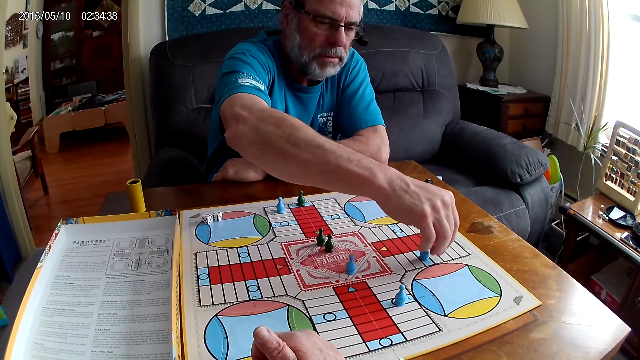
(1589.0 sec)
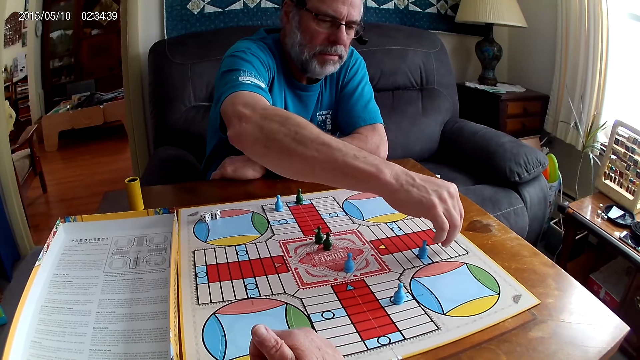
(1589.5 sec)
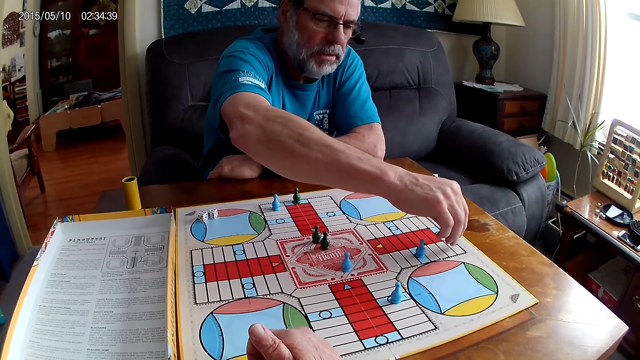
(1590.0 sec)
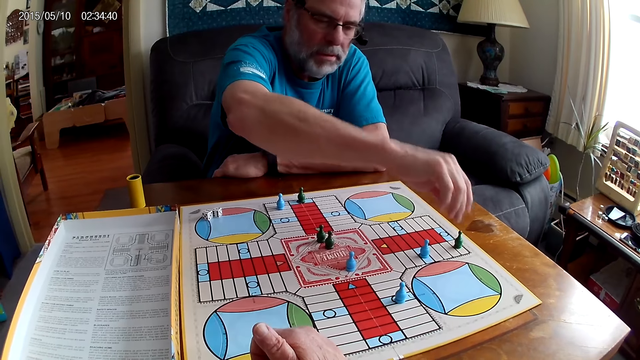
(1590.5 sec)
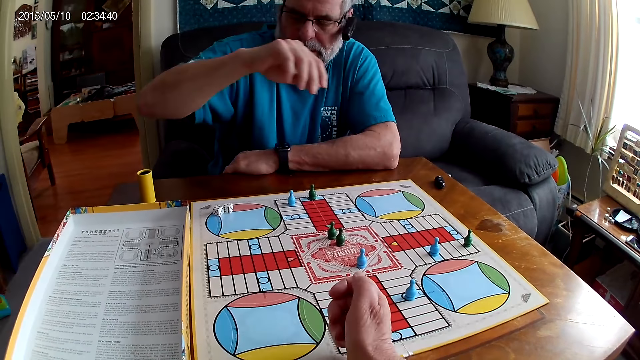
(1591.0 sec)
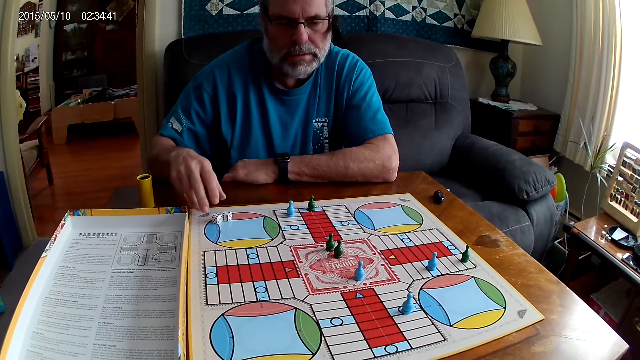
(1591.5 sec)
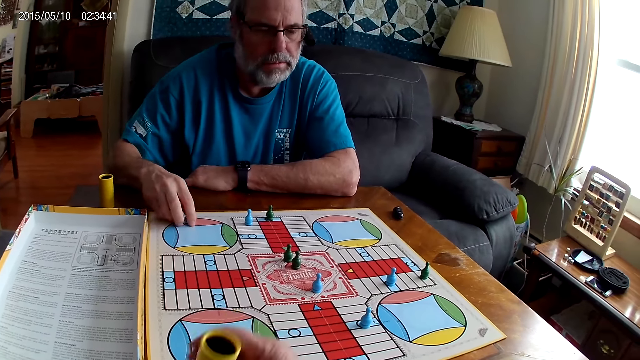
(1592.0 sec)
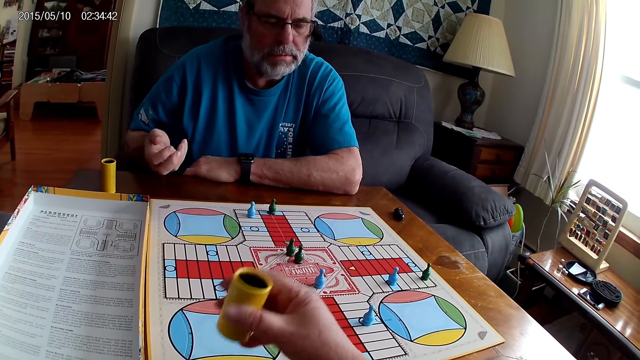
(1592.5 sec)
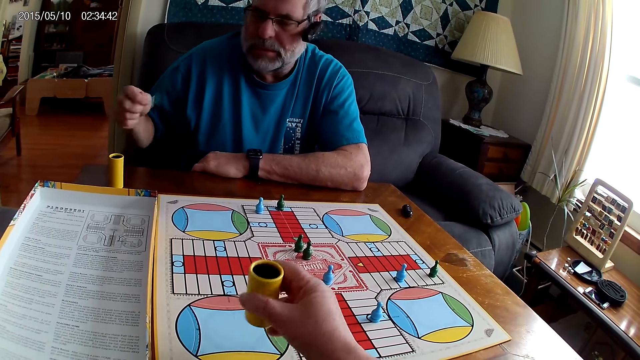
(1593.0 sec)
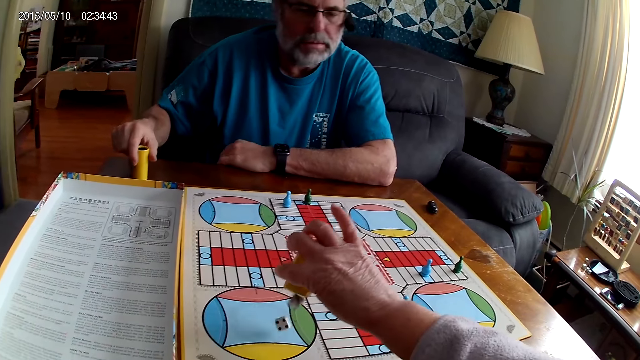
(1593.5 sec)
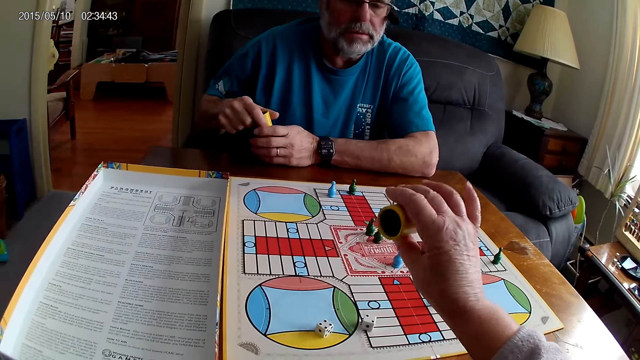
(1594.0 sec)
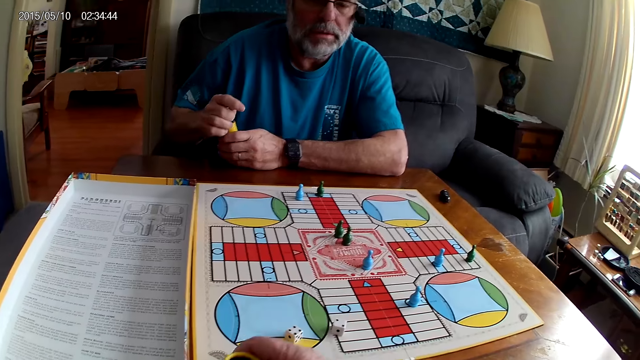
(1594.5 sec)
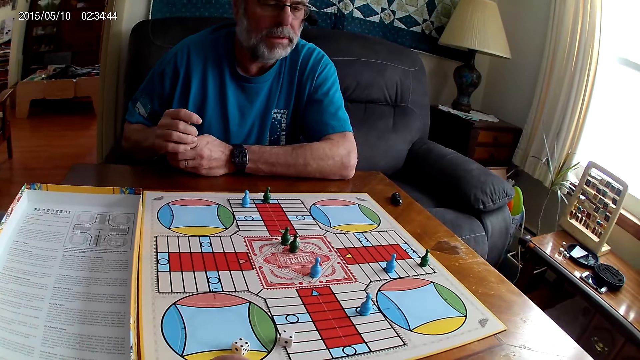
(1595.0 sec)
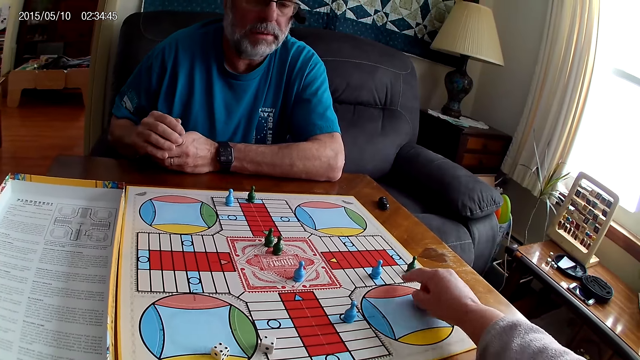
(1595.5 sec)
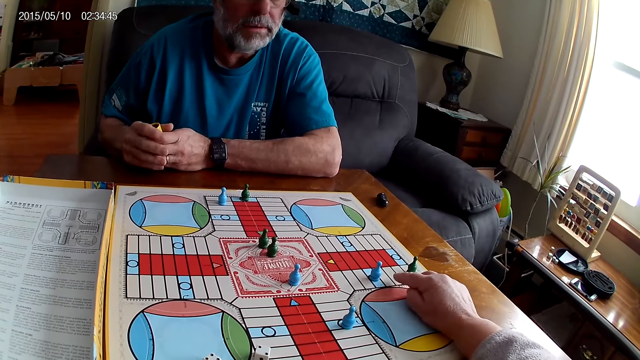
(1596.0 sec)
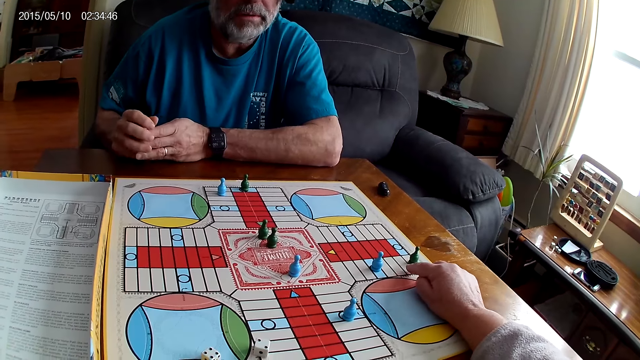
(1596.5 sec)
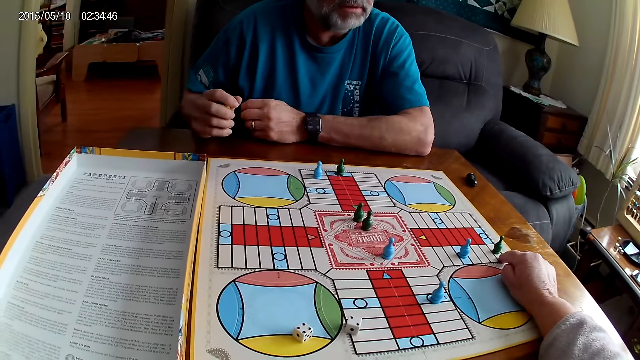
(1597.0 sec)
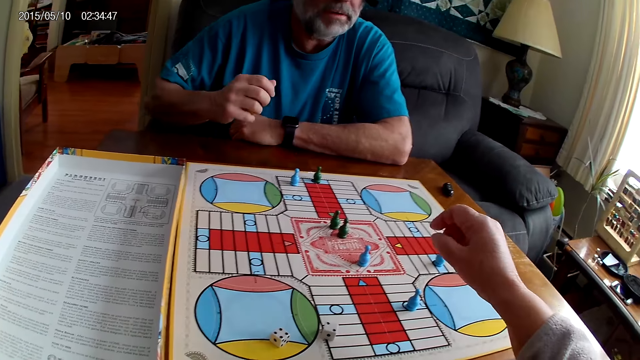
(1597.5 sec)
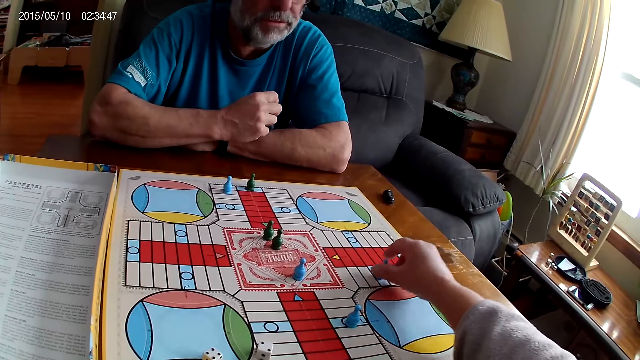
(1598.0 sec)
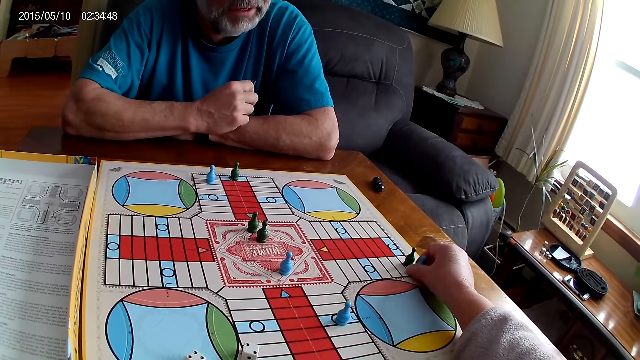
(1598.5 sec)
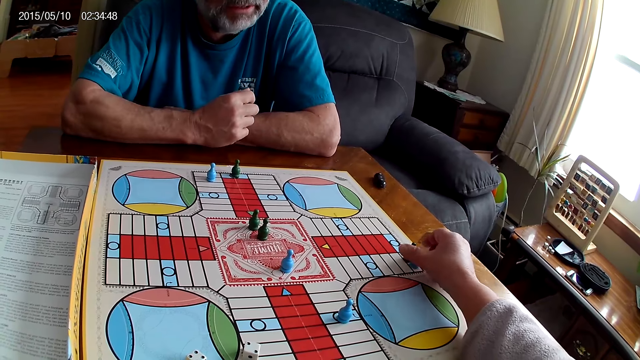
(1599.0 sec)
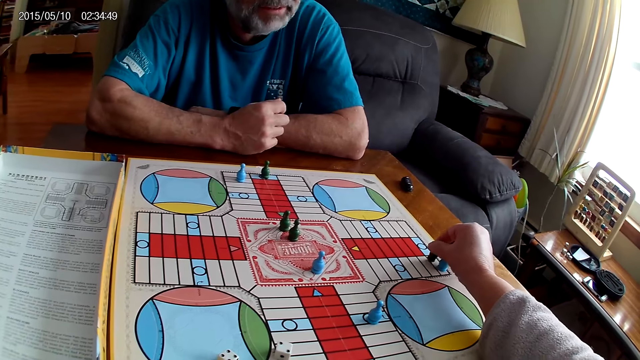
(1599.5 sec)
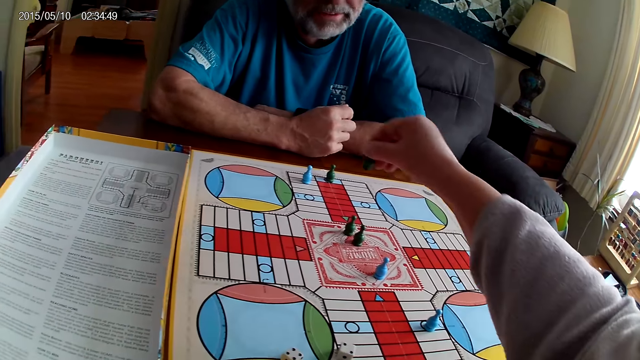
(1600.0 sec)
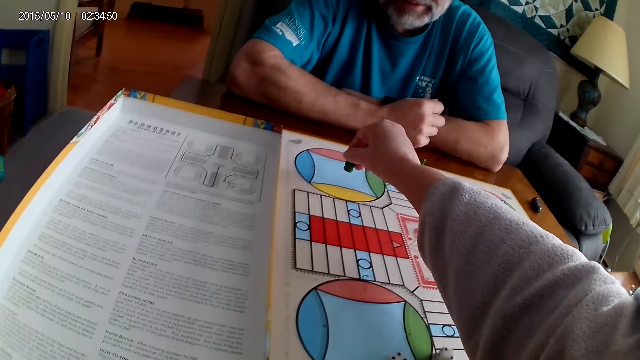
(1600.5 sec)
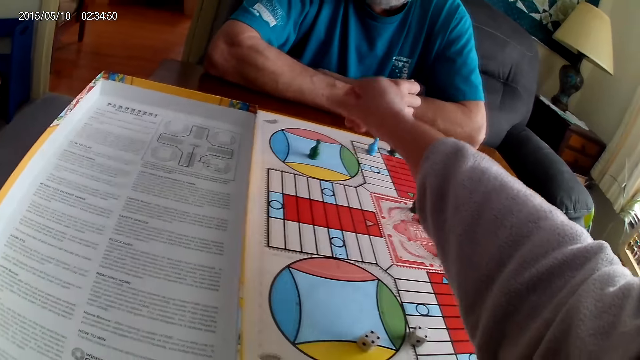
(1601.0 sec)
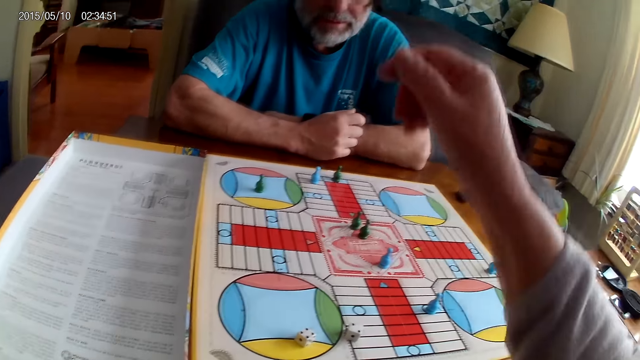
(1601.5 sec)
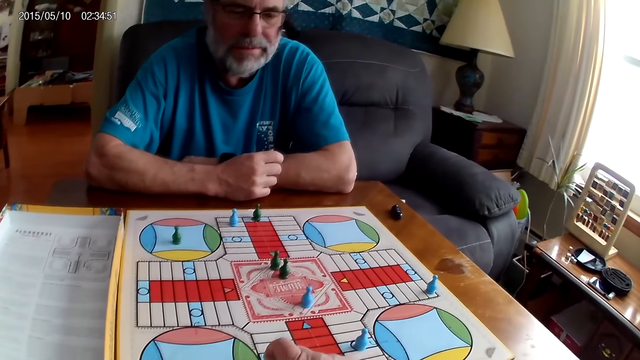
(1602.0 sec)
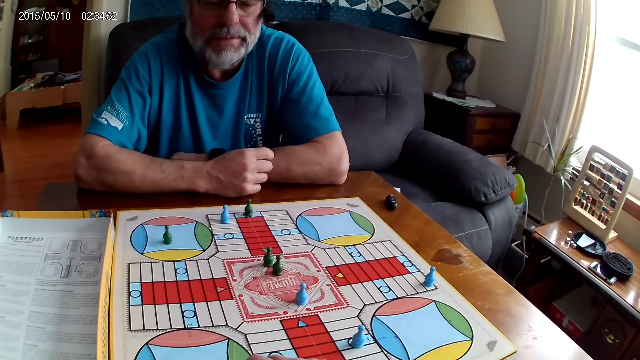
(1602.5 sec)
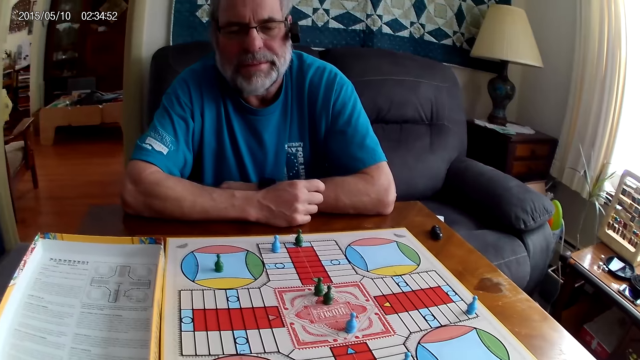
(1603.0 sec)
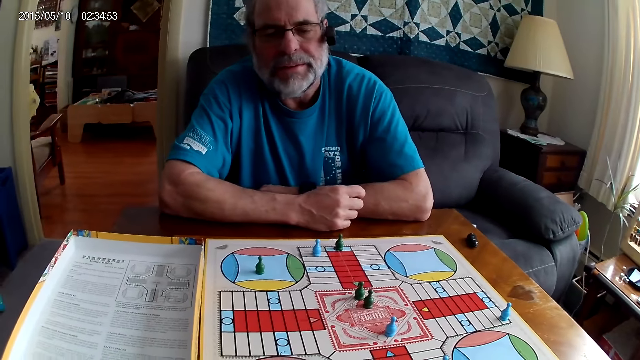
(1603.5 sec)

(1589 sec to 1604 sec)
A man picks the dice on the Ludo board with his right hand. The camera wearer shuffles the dice in the container with her right hand. The man picks the container from the table with his right hand and places the container on his left hand. The camera wearer pours the dice from the container on the Ludo board with her right hand. She positions the dice cup aside. The man puts the dice in the container with his right hand. The camera wearer counts some cells on the Ludo board with her right hand. She moves a blue pawn through some cells on the Ludo board with her right hand. She picks a green pawn on the Ludo board with her right hand. She places the green pawn on another space on the Ludo board with her right hand. She talks to herself.

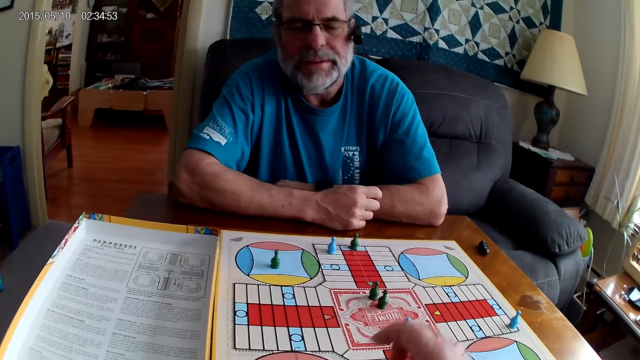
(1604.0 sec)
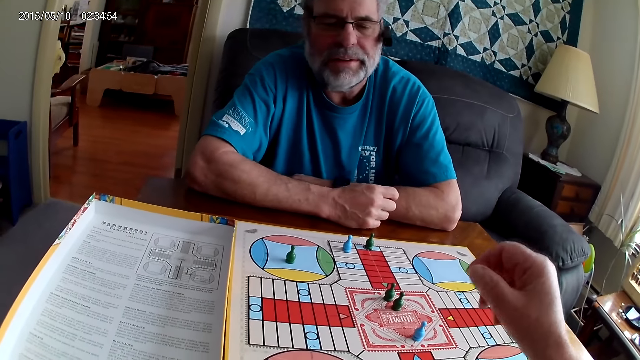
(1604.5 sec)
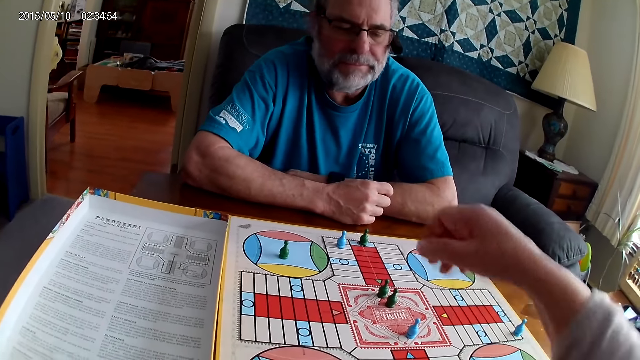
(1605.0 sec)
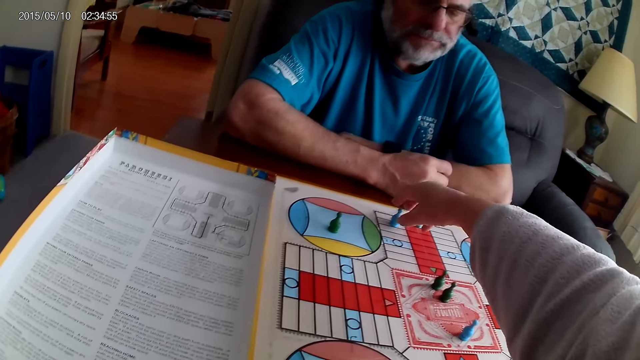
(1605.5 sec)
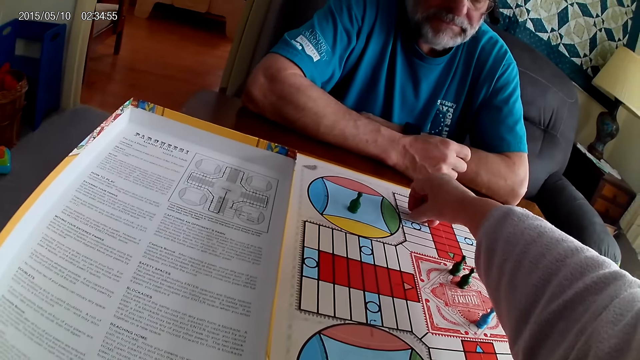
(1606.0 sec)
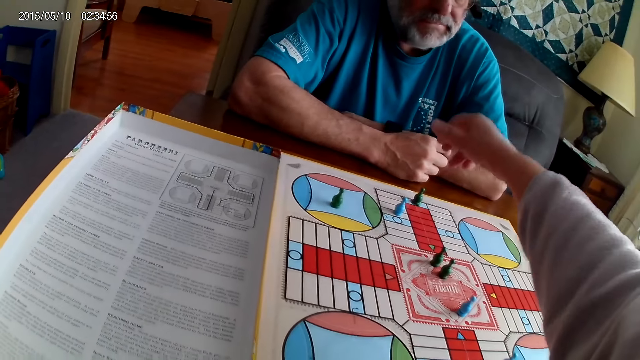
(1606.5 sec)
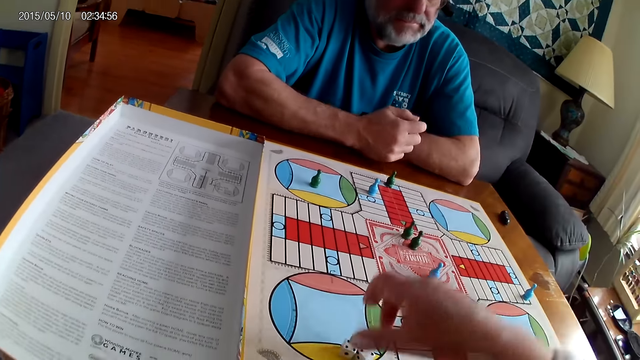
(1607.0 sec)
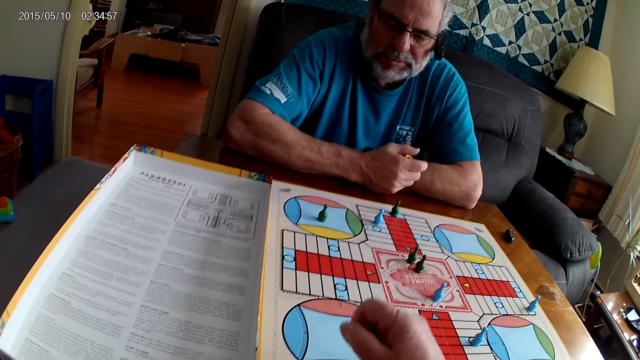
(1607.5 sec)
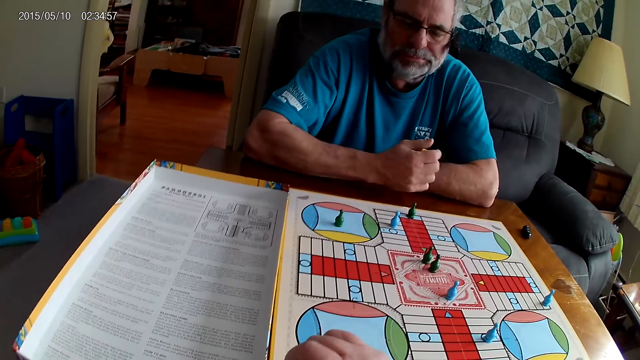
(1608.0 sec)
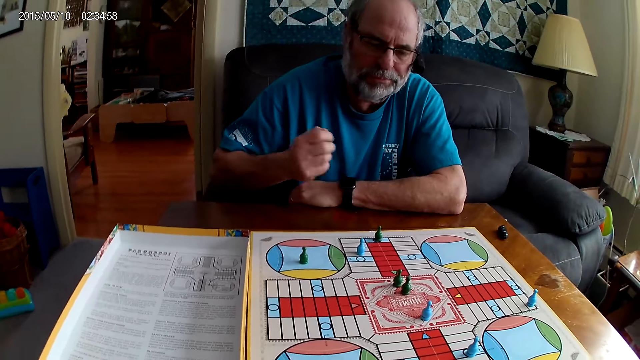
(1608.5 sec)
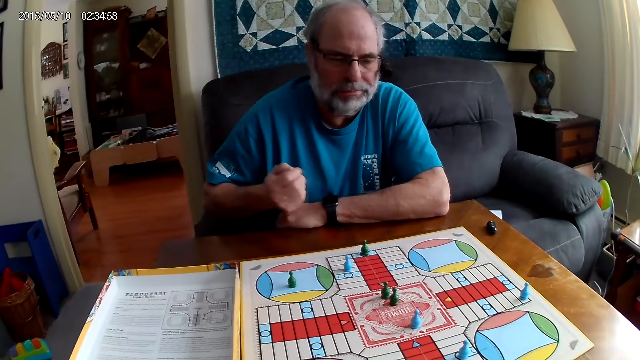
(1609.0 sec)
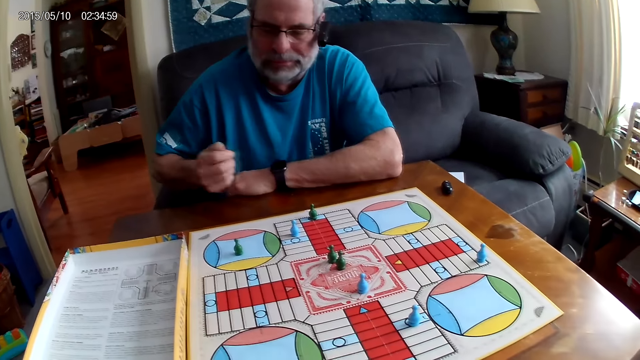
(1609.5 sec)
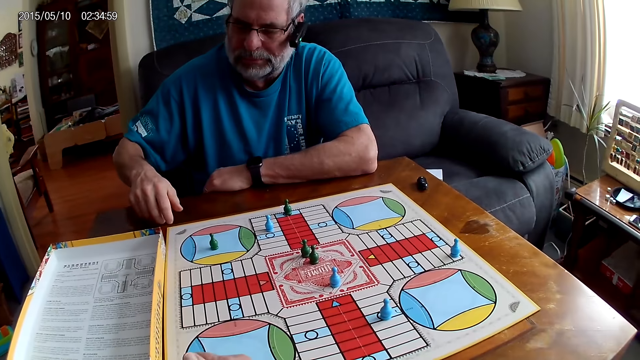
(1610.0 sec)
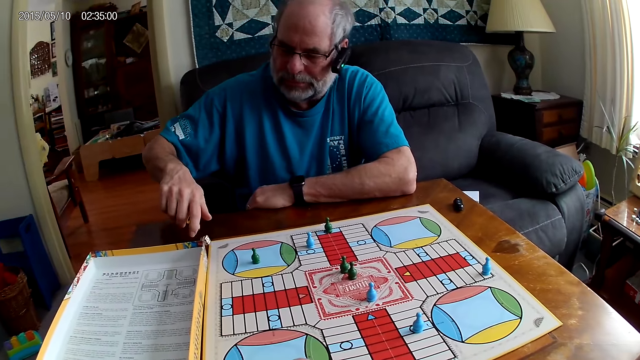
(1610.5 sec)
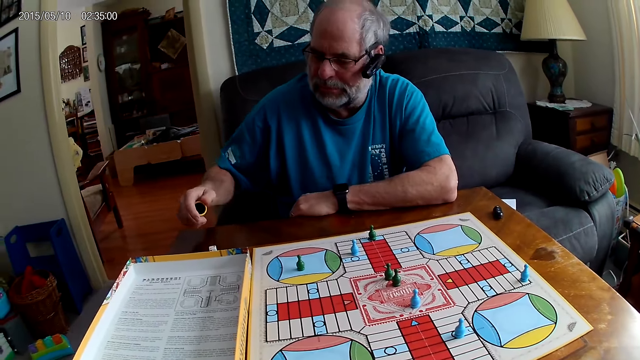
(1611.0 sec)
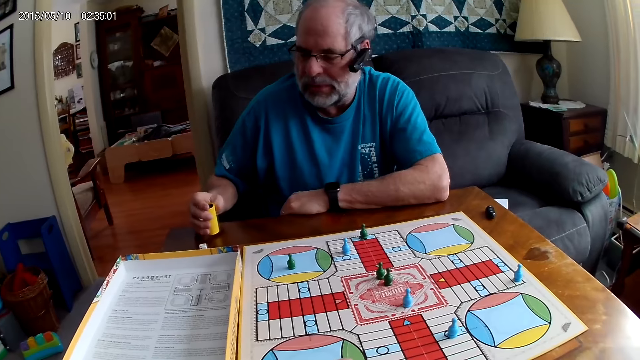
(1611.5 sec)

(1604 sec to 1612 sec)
The camera wearer moves a blue pawn through some cells on the Ludo board with her right hand. She picks the dice from the Ludo board with her right hand. She puts the dice in the dice cup. A man shuffles the dice in the container with his right hand. He pours the dice in the container on the table with his right hand. He positions the dice cup on the table.
